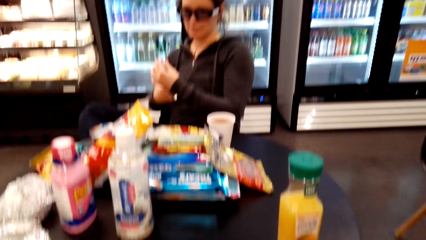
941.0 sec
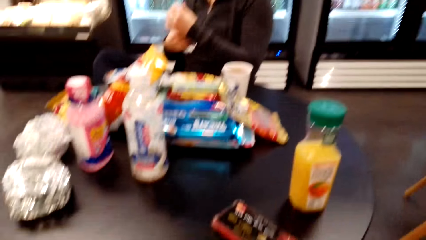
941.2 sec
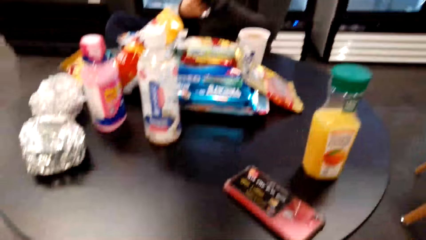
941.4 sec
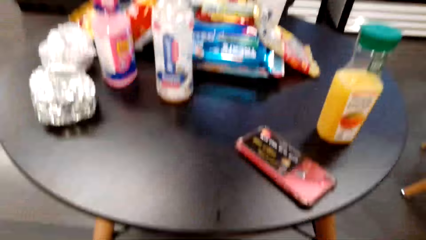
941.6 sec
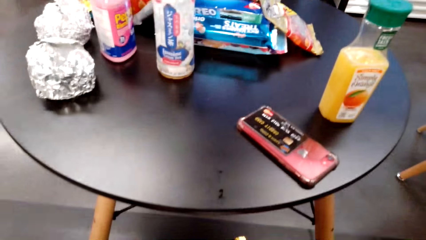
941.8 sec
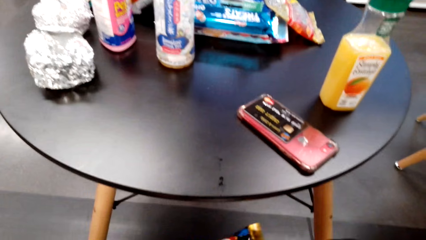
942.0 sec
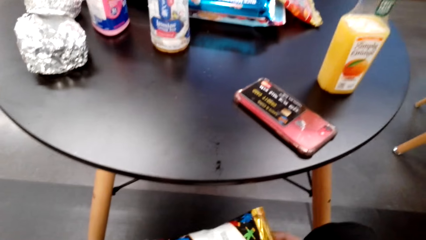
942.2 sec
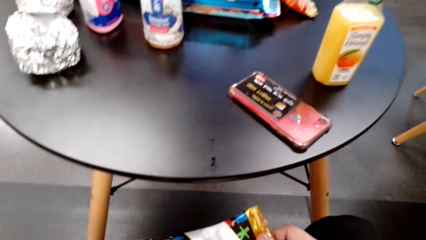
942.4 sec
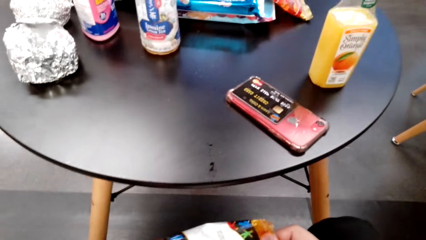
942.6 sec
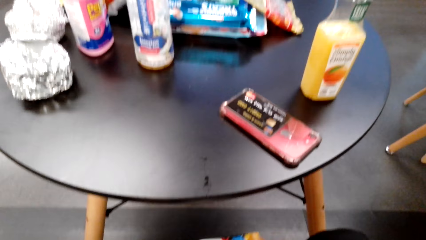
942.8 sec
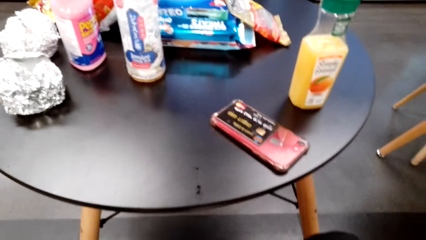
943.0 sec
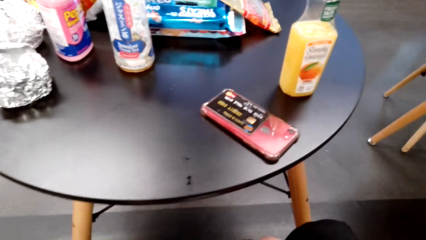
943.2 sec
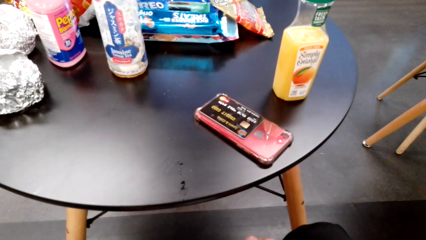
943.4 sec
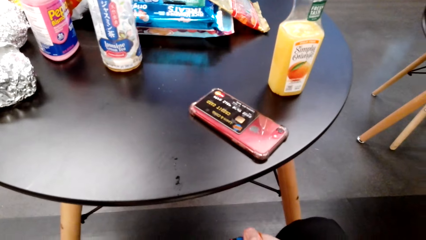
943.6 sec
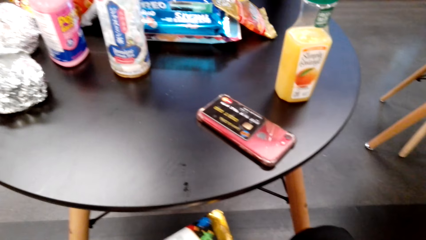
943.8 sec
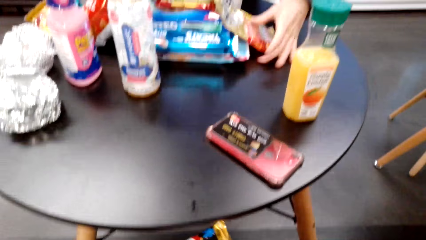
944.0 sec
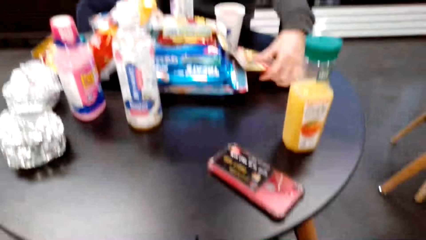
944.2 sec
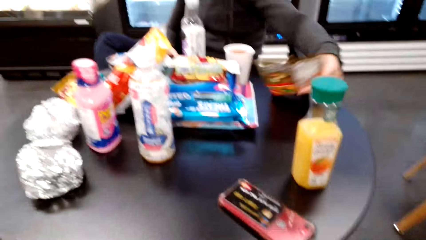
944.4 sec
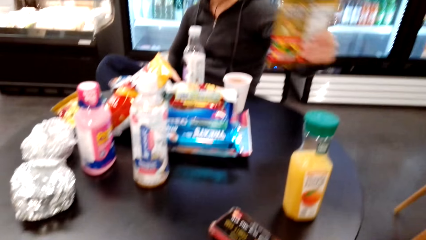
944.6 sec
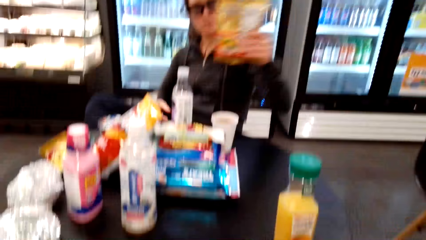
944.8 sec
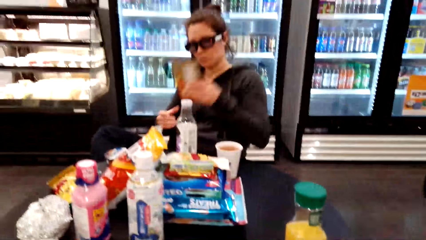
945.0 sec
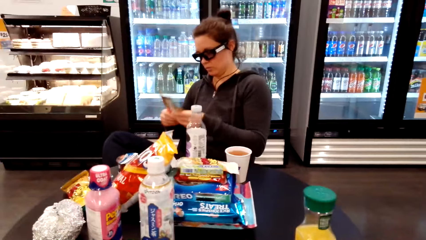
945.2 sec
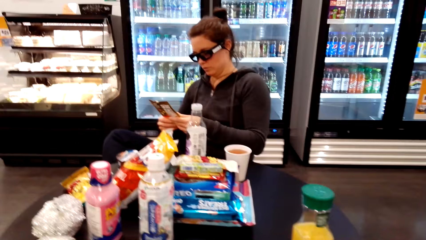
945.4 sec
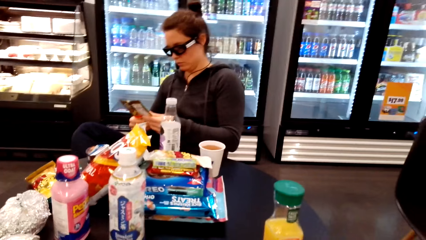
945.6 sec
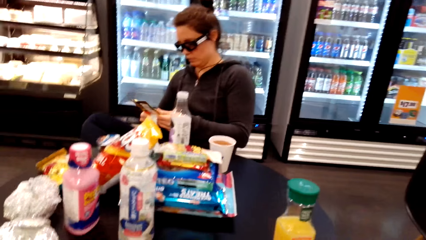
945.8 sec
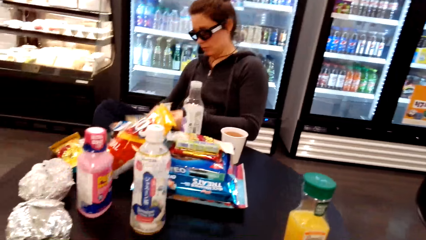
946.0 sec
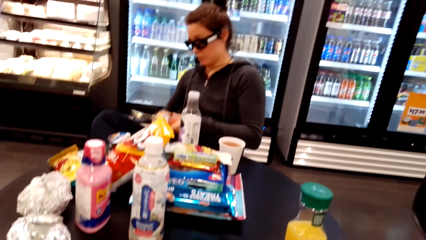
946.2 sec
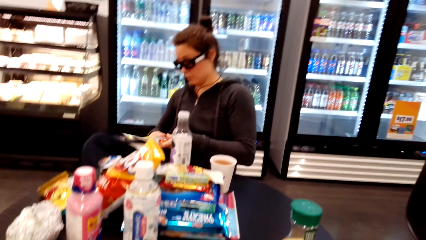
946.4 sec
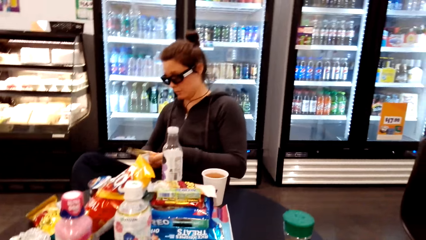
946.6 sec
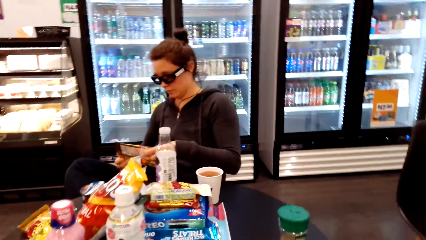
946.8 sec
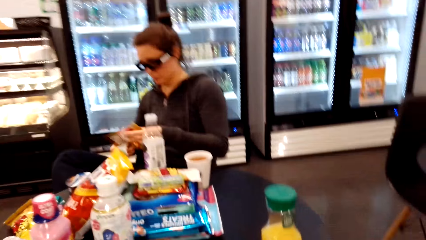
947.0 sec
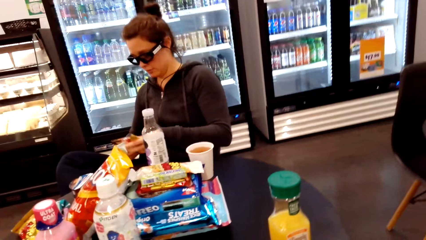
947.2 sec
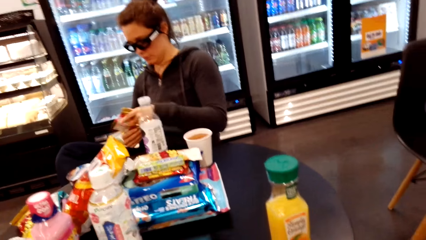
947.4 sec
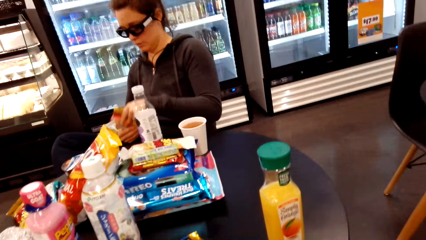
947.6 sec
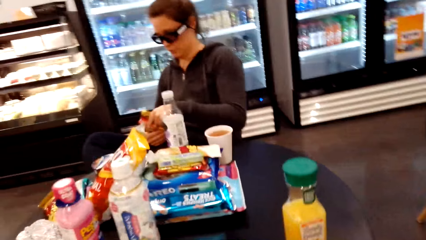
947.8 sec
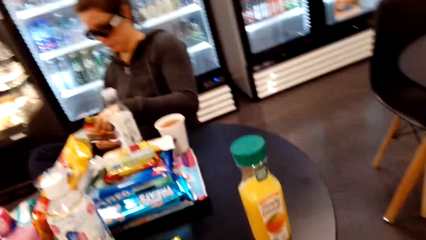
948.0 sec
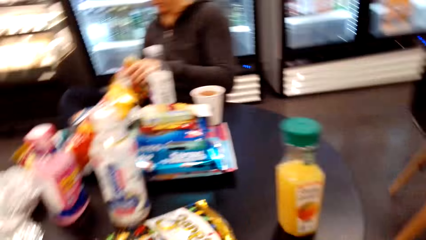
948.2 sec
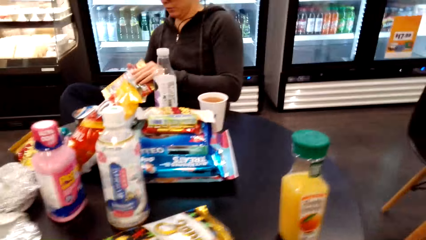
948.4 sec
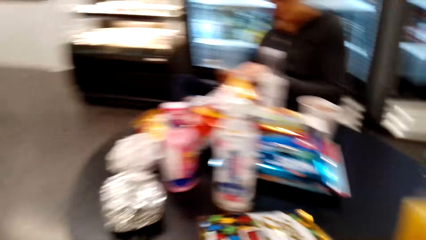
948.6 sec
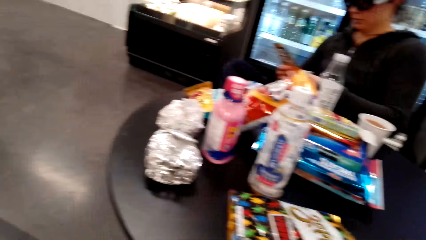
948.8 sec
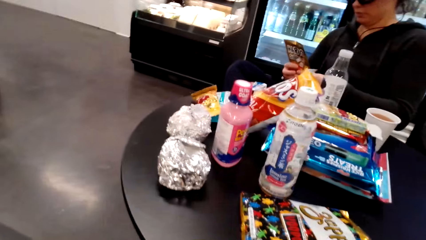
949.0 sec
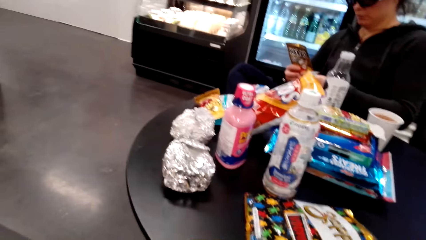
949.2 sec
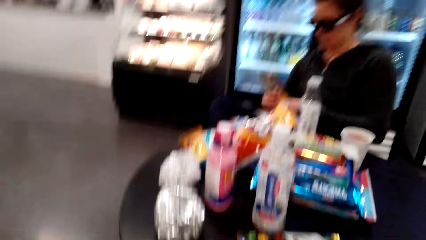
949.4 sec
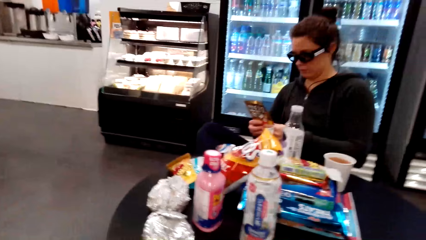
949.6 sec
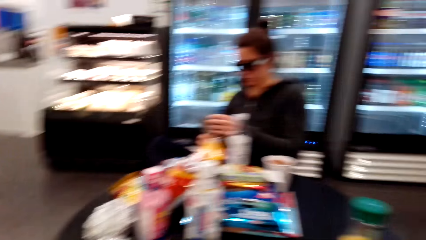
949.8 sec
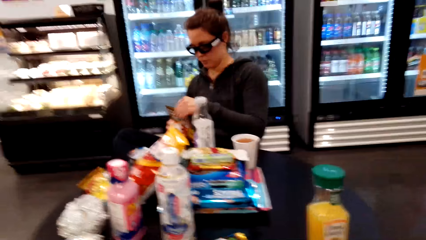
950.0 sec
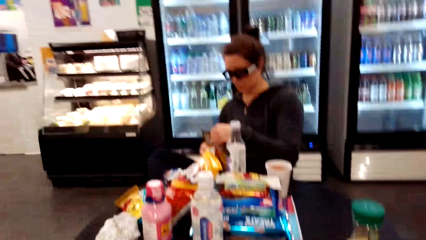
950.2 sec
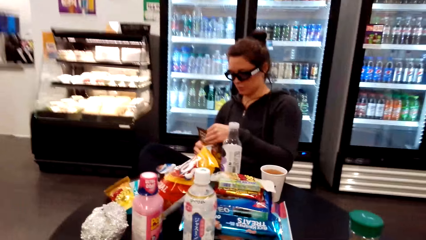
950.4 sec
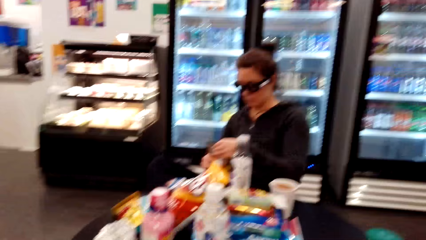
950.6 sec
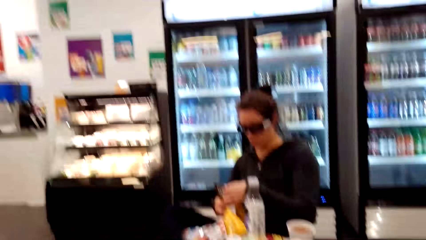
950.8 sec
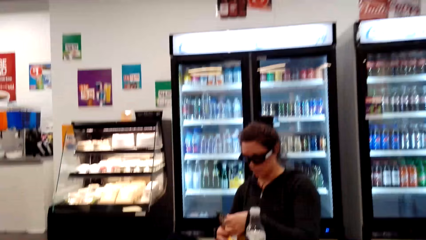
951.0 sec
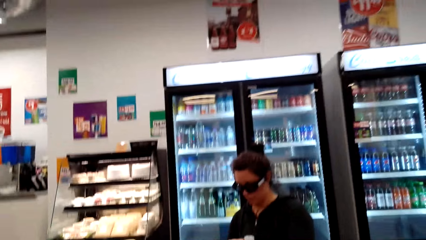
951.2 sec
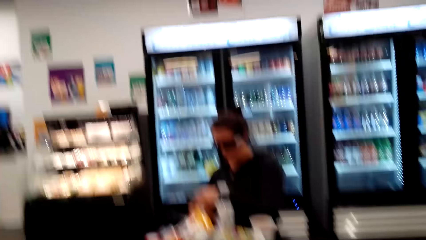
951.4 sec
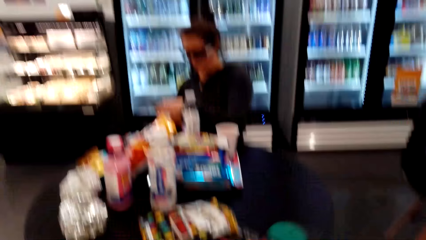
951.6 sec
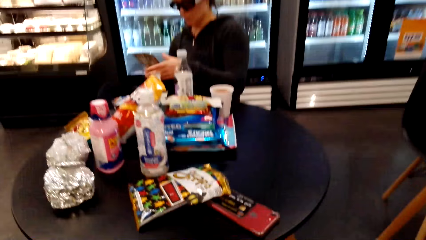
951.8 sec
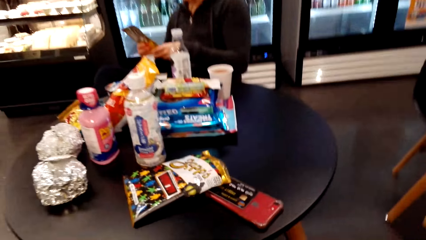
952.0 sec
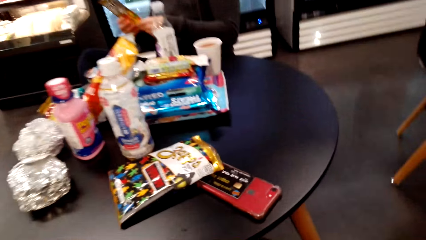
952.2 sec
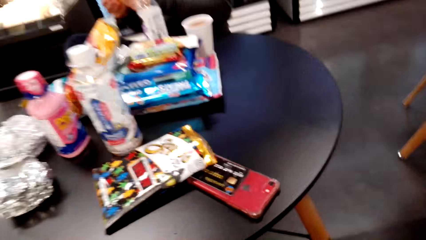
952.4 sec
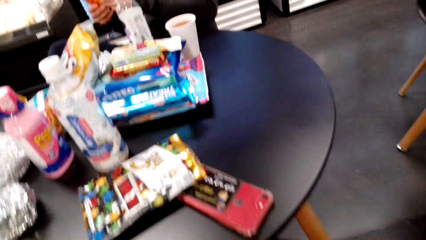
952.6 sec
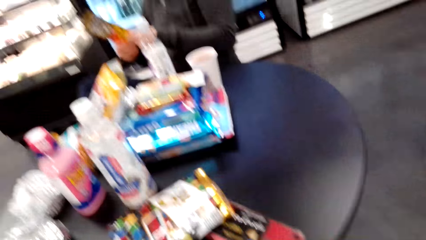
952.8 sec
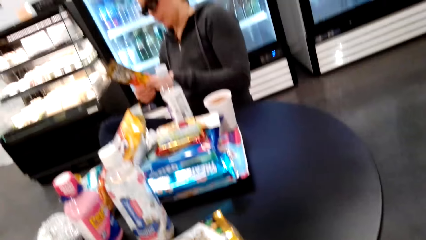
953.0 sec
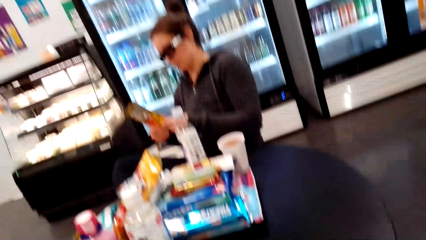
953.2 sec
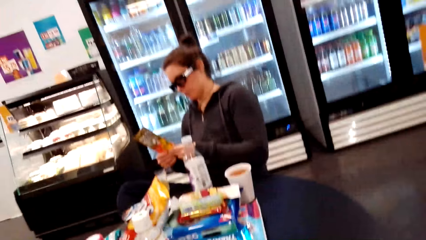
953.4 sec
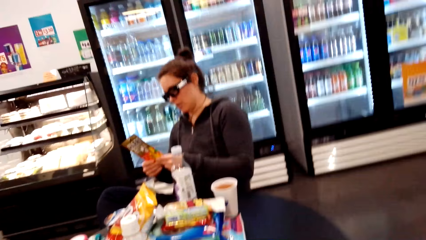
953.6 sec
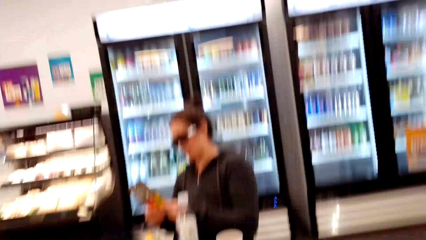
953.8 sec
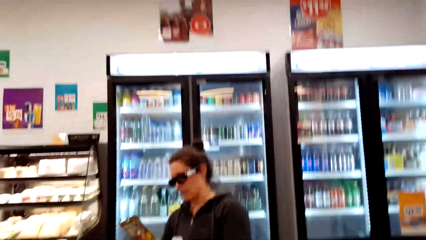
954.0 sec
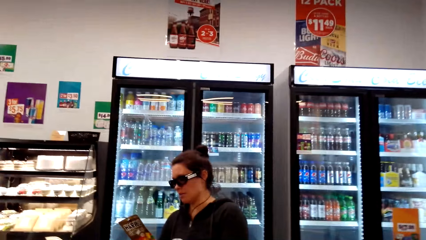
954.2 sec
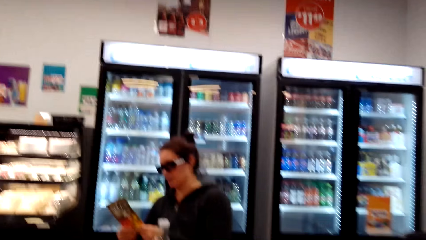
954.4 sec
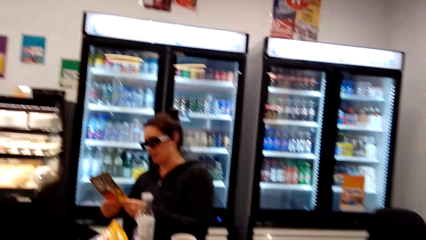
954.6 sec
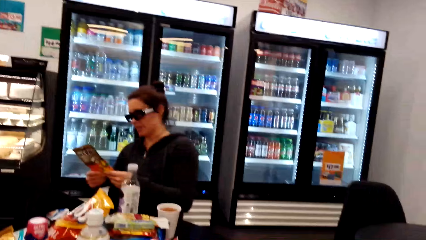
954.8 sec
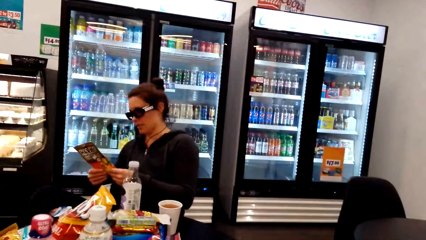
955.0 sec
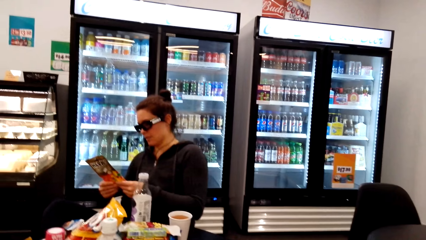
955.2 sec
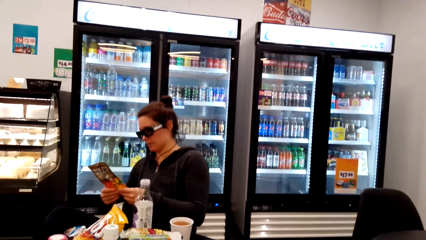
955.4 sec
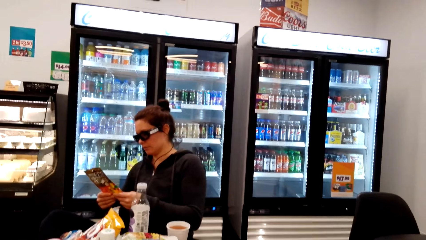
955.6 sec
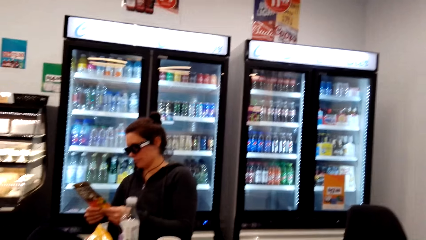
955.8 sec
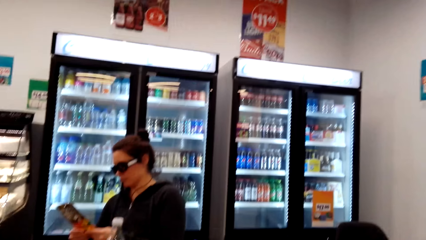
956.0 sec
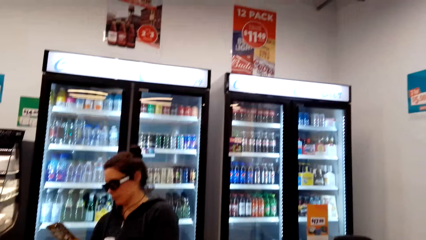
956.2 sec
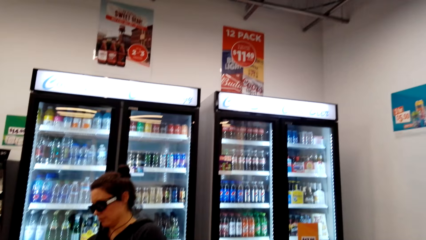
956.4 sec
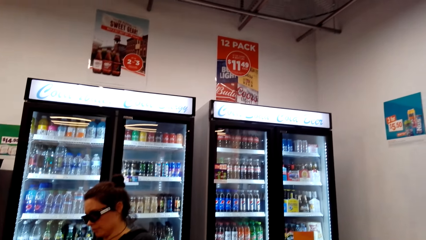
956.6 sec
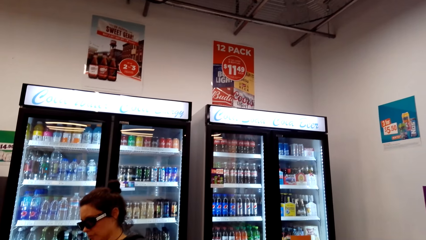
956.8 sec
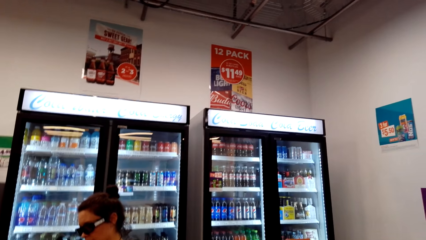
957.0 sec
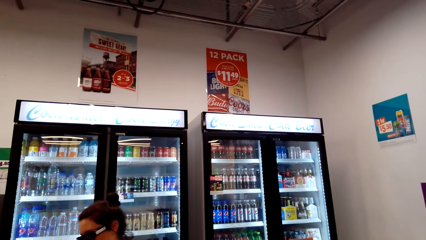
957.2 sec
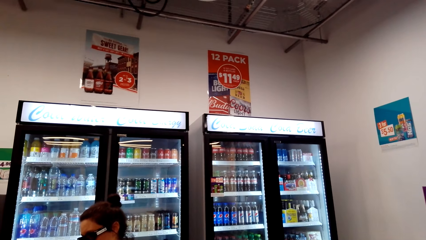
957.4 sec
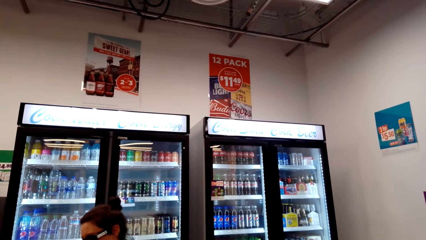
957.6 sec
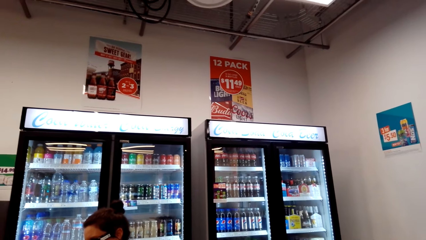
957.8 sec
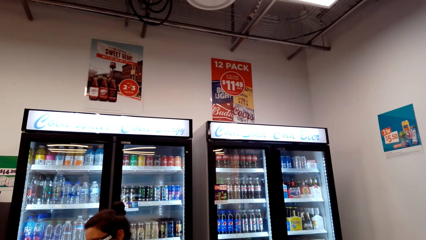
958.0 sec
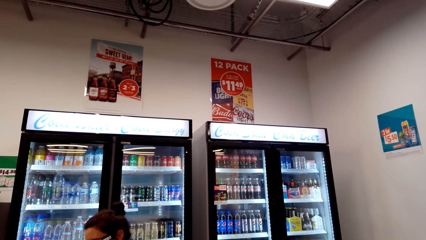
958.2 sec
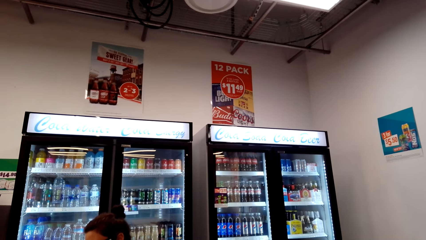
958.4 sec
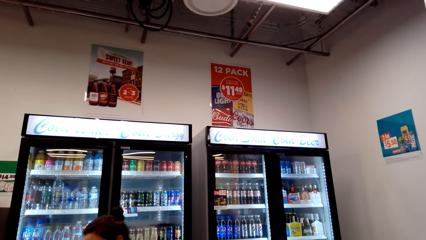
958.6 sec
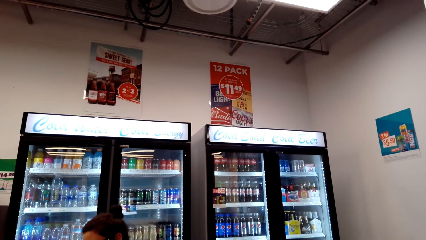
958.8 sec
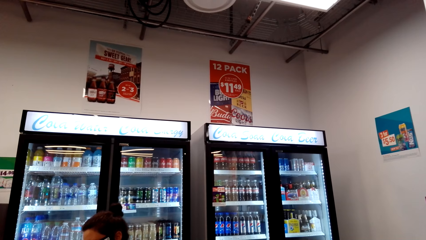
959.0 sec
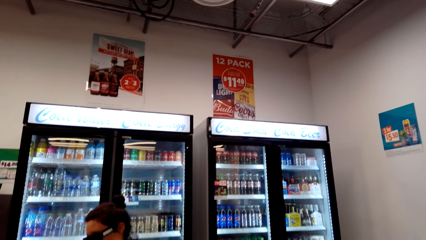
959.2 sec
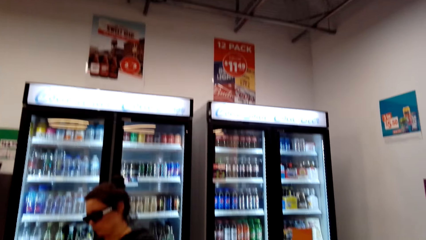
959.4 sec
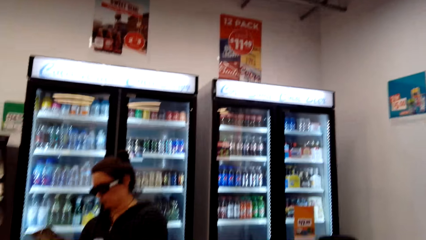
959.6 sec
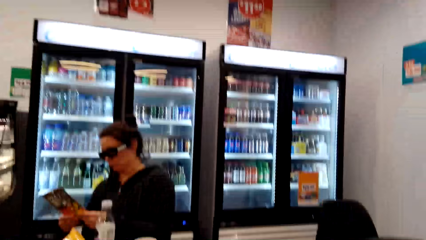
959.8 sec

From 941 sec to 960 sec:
The camera wearer holds the pack. A lady picks the pack or paper from the table. The lady looks at the pack, shakes the pack and holds the pack. The lady talks to the camera wearer. The lady examines the polythene paper.
